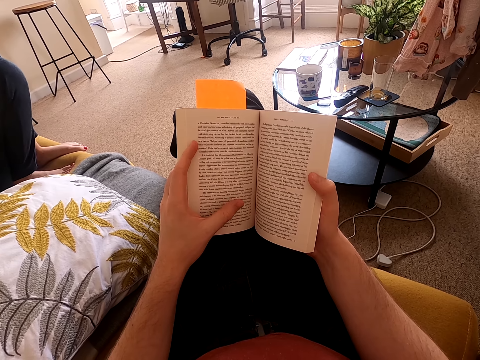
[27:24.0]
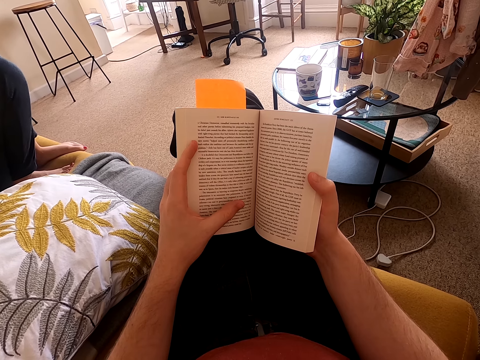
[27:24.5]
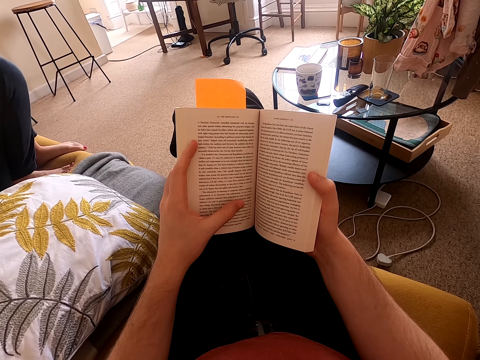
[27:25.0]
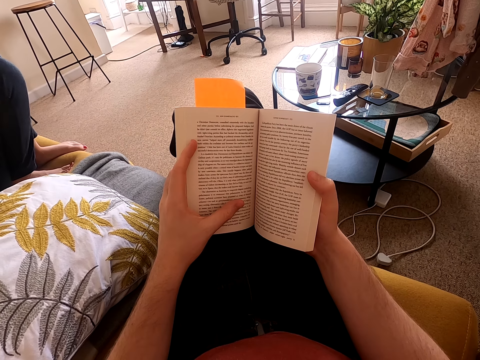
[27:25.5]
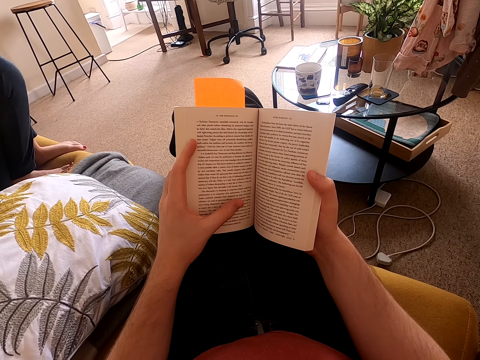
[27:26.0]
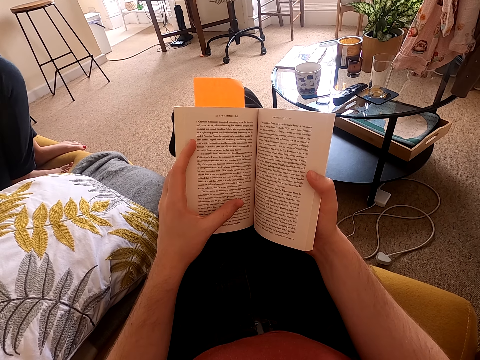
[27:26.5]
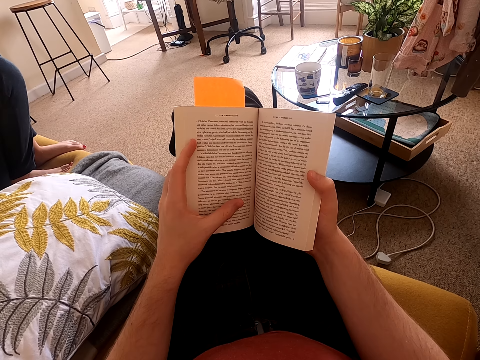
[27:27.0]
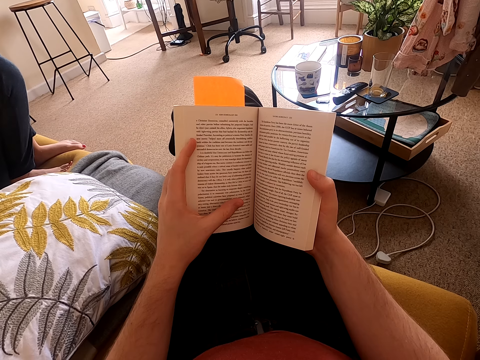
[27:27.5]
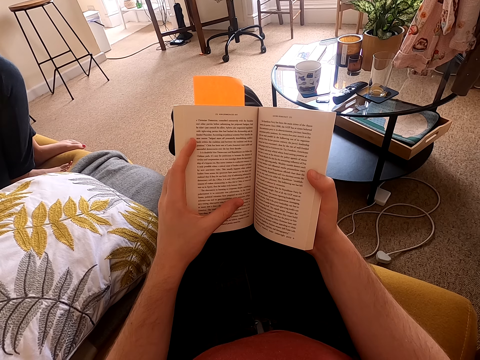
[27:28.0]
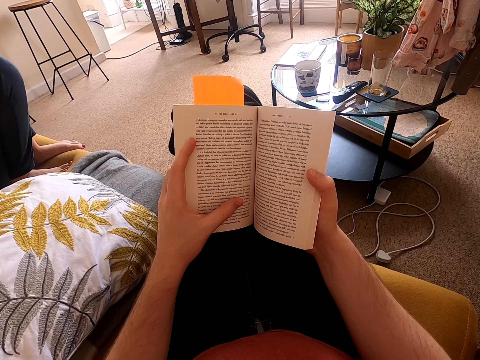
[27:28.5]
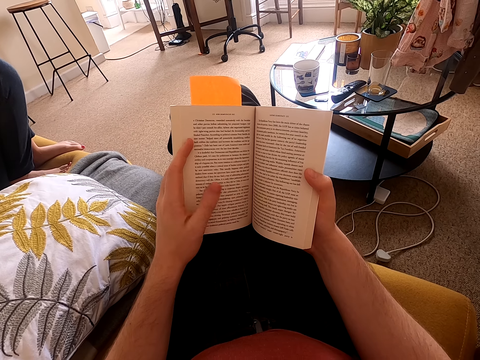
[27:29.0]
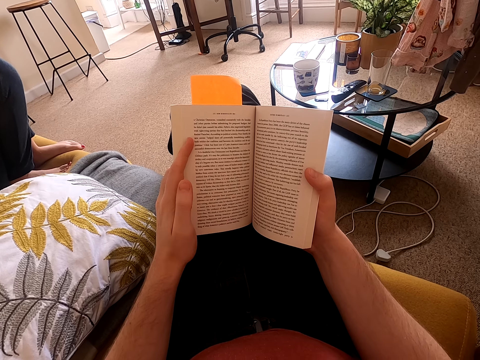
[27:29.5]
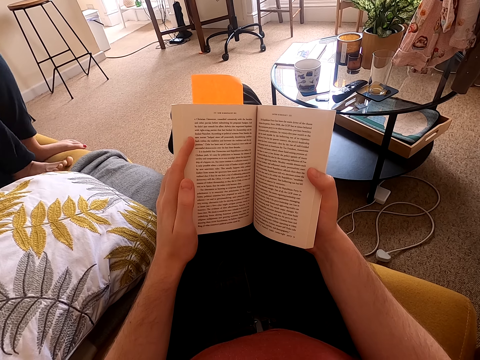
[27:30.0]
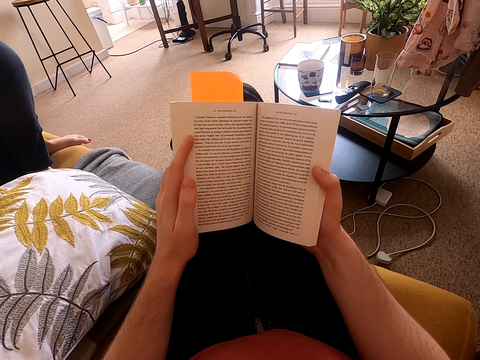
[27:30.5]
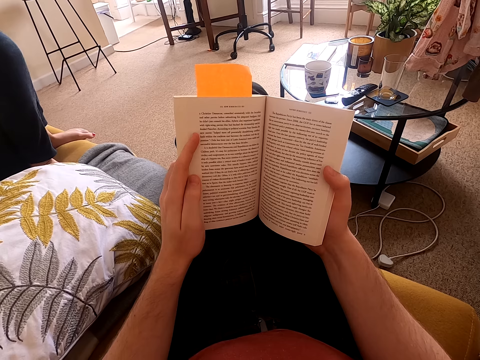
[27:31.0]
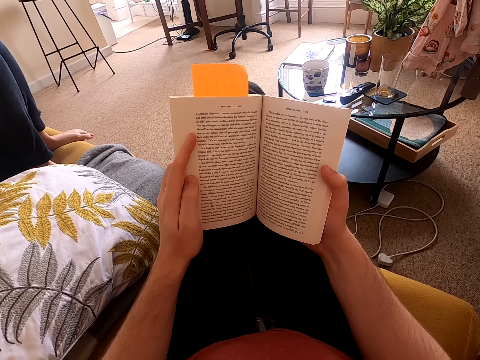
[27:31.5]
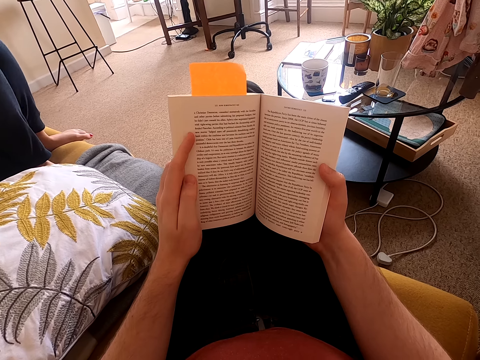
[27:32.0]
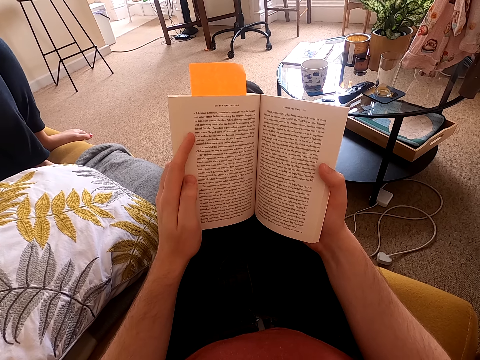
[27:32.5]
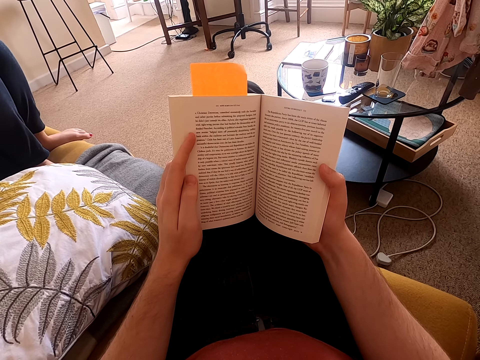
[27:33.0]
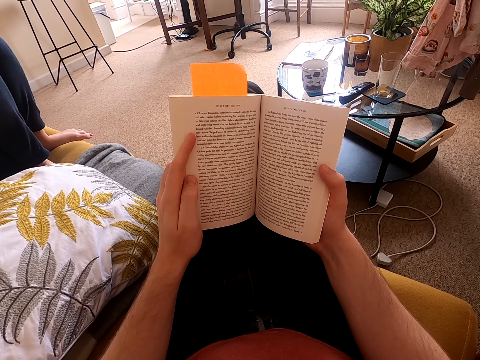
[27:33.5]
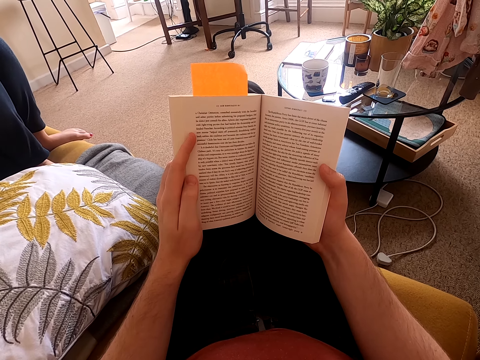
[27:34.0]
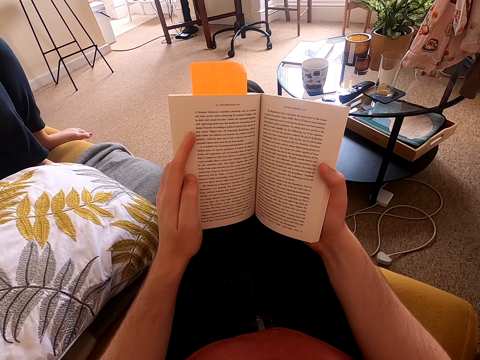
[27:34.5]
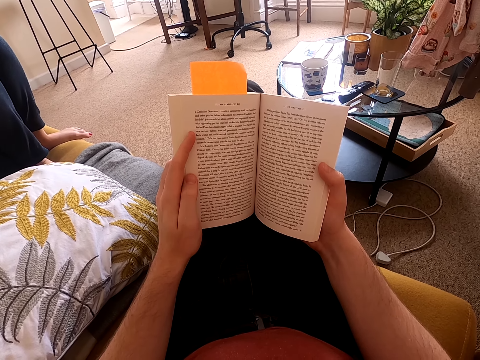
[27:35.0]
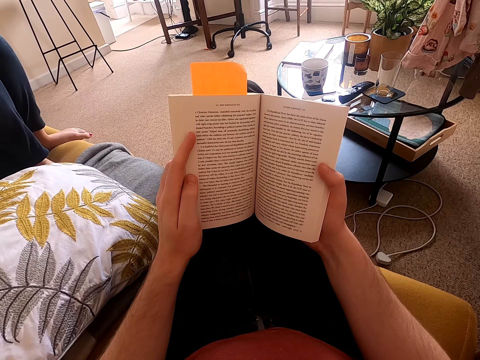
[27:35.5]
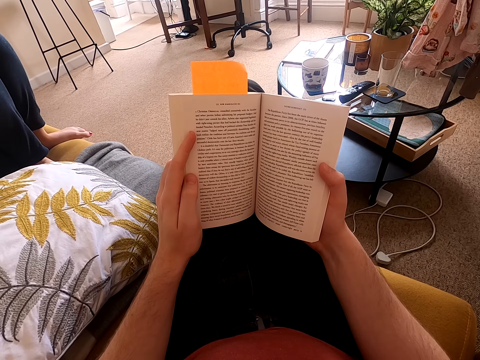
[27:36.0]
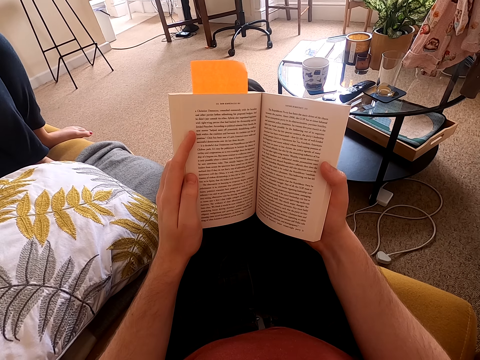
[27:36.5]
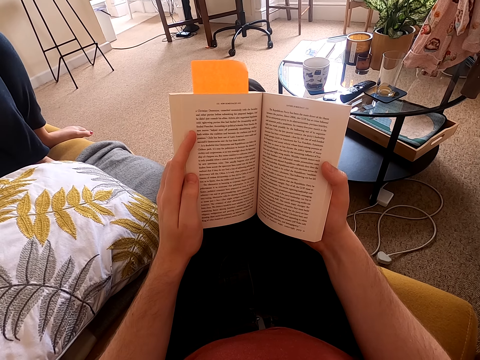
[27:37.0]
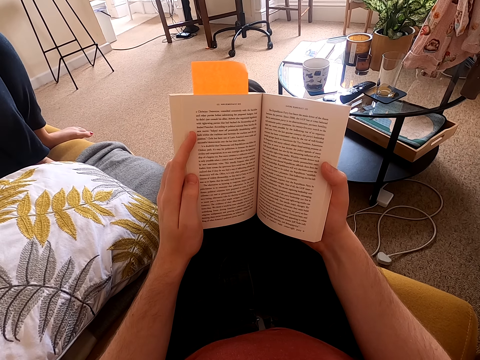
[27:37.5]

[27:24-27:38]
The camera wearer moves his hand on a page of a book. He reads the book. He moves his left thumb. A lady adjusts herself on a couch. The camera wearer reads the book.

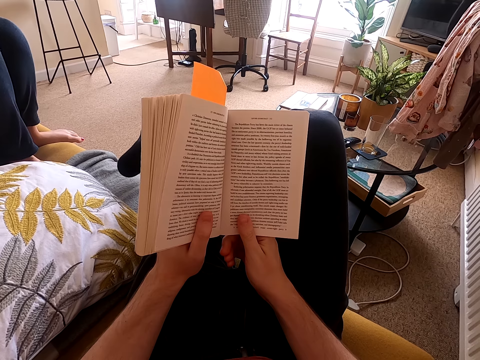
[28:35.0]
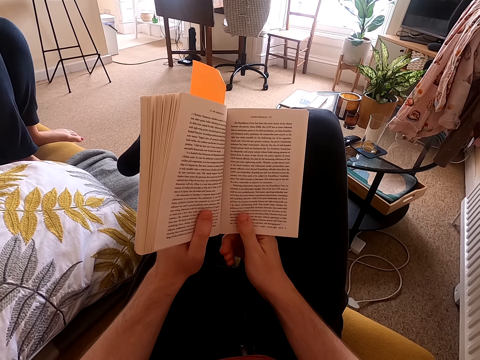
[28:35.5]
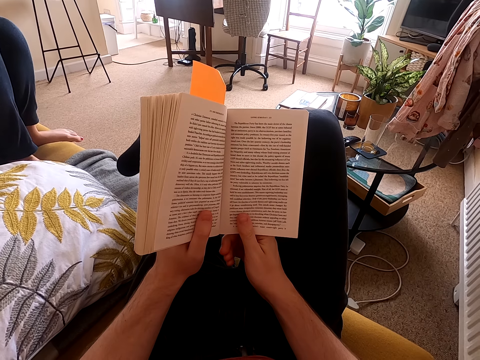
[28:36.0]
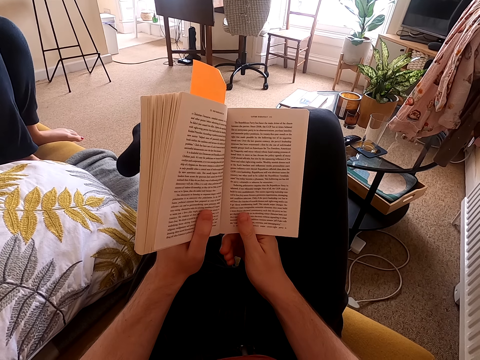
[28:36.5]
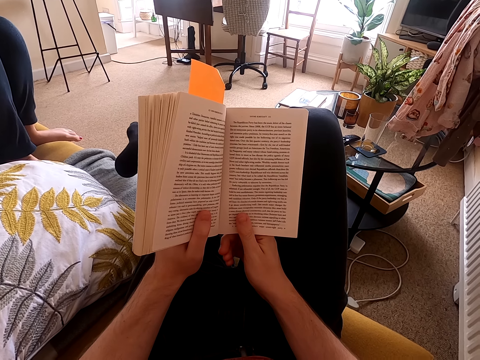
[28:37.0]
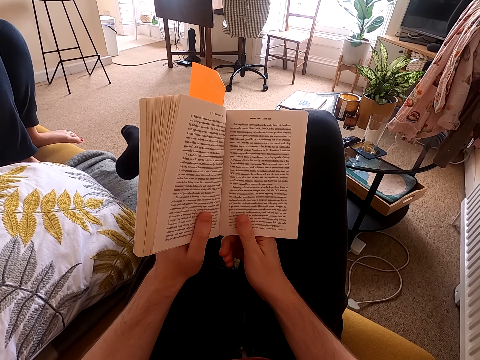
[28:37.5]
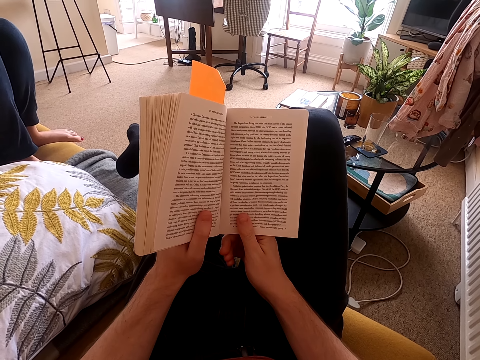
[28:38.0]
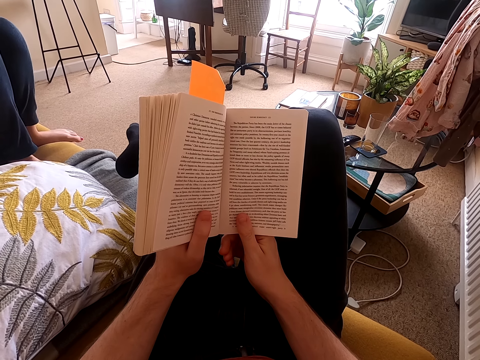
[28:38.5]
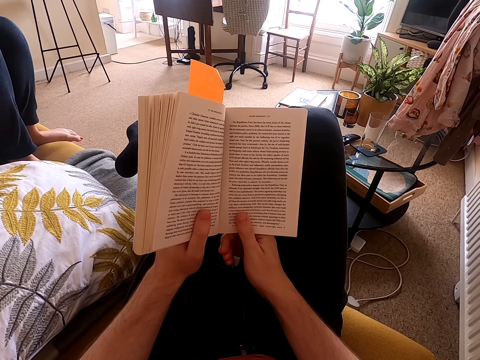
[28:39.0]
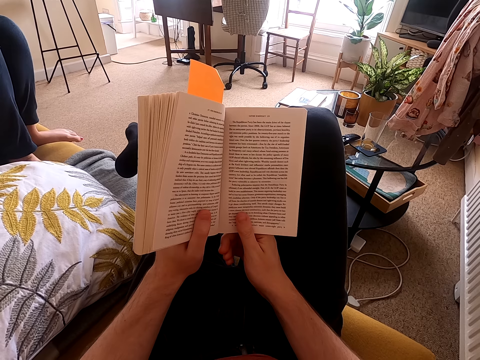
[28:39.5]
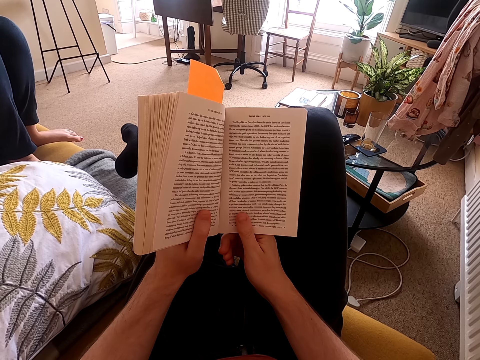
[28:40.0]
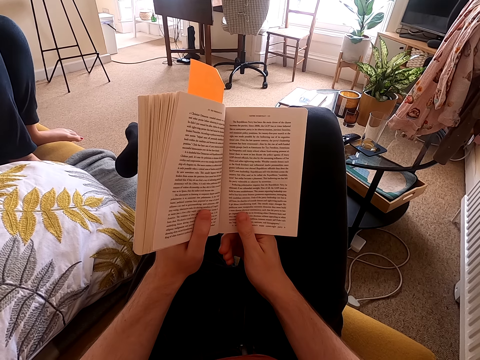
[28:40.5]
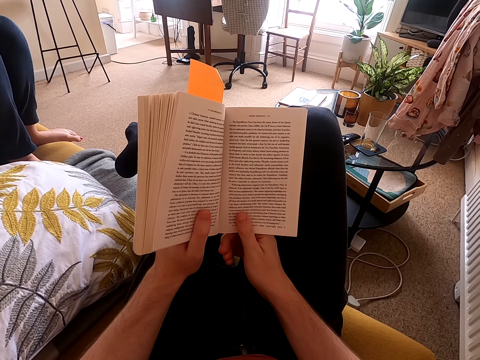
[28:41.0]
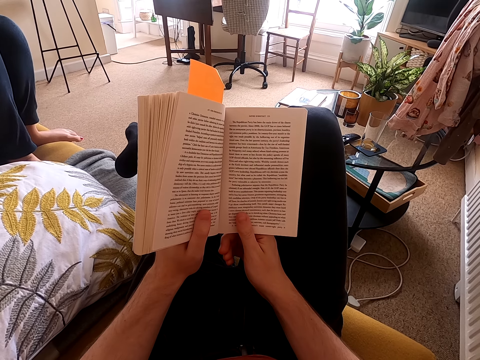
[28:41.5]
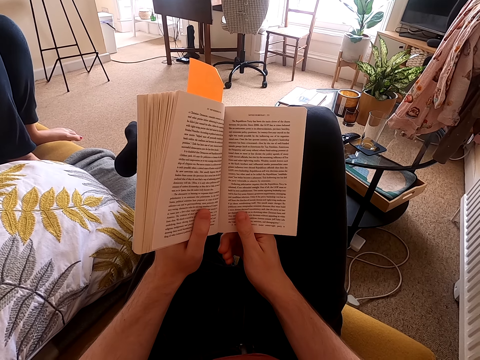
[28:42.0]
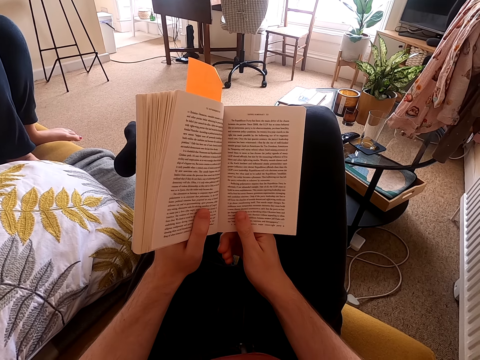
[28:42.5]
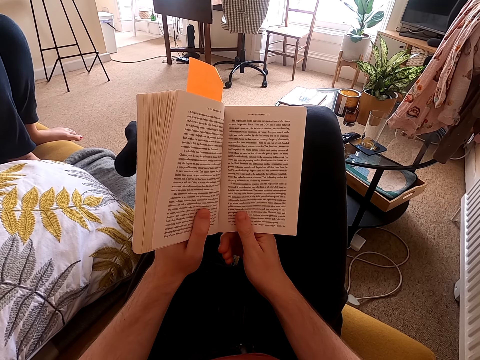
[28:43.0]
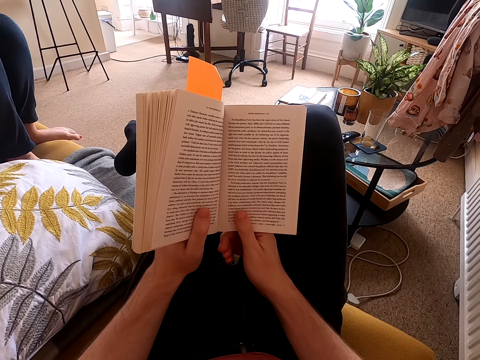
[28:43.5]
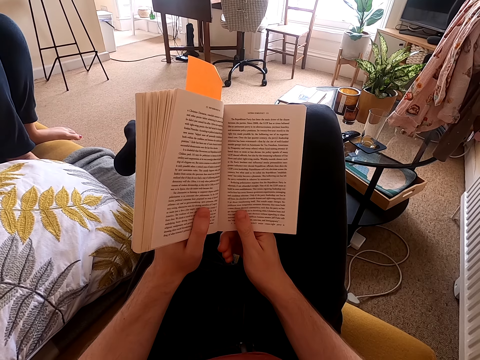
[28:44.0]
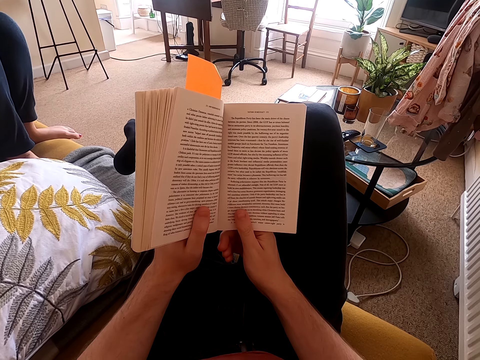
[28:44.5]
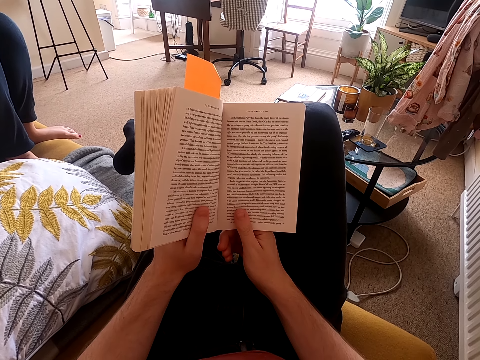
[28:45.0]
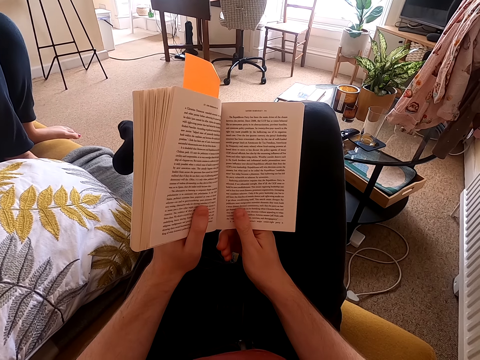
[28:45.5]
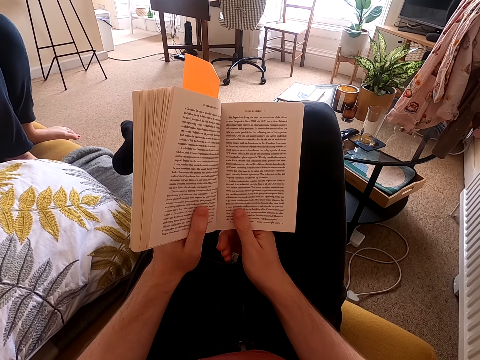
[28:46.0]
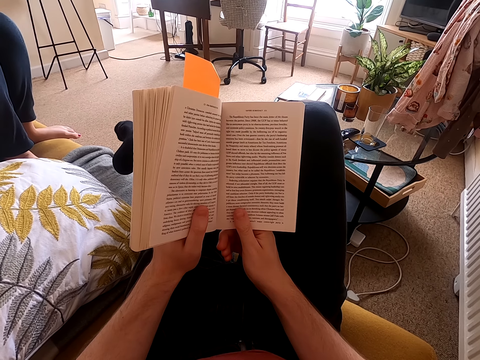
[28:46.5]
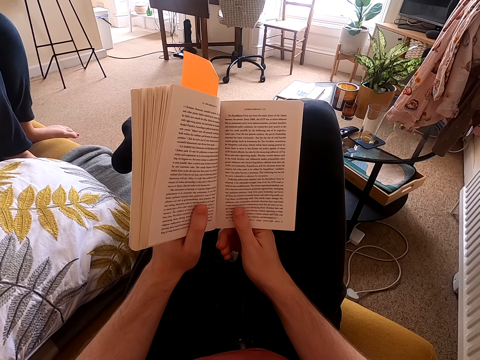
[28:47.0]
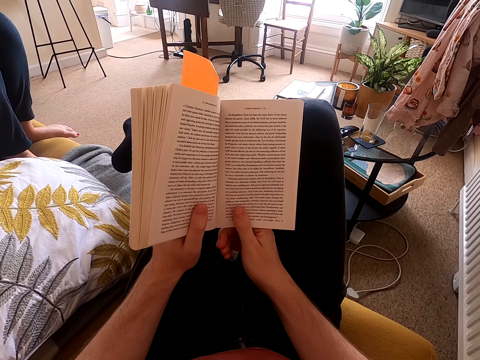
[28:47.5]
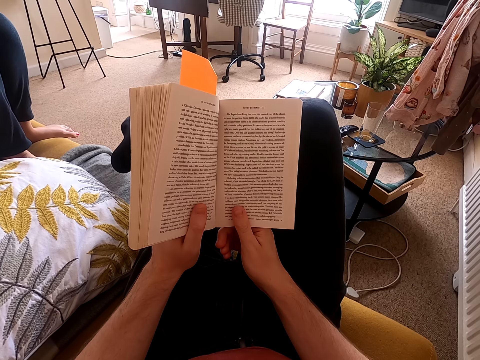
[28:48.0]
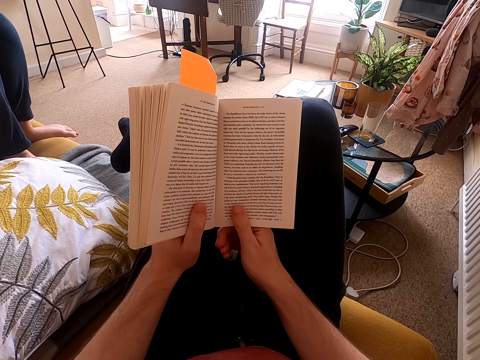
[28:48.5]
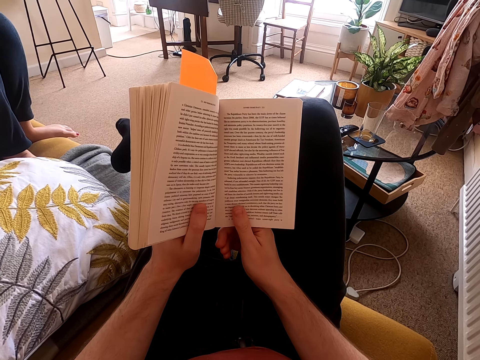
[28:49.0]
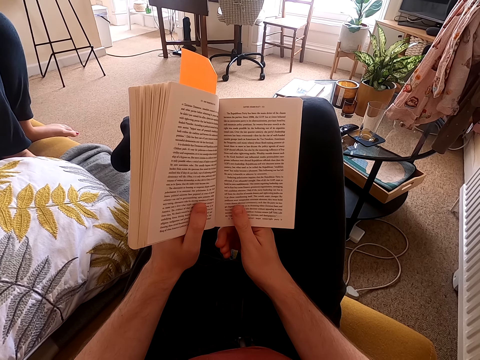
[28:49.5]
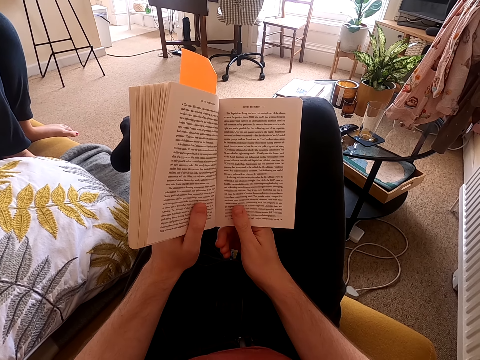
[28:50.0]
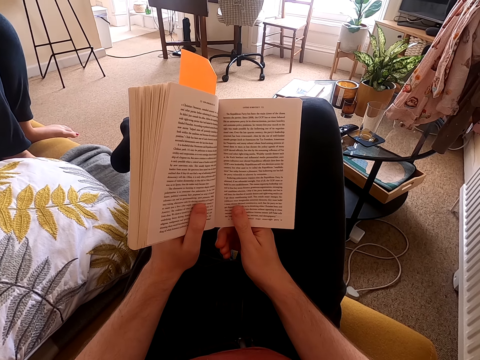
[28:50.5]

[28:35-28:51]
The camera wearer moves his feet. He reads a book. He moves his feet. He moves his right toe. He reads the book.
